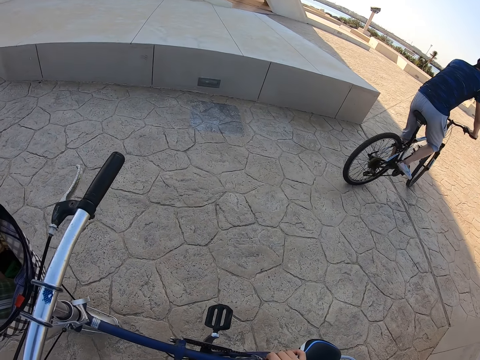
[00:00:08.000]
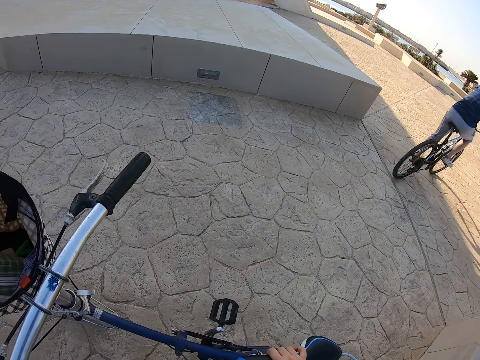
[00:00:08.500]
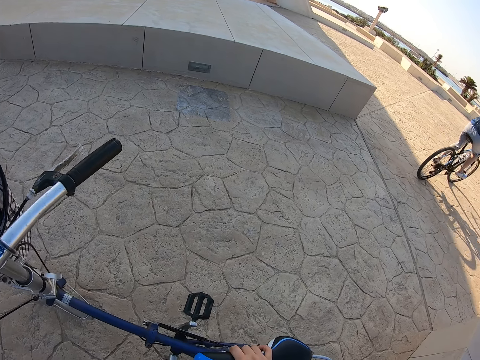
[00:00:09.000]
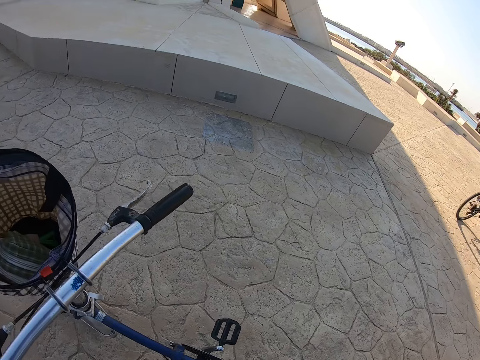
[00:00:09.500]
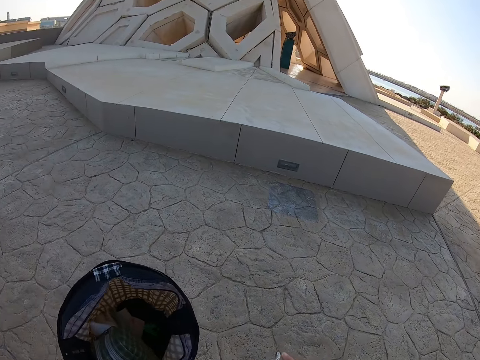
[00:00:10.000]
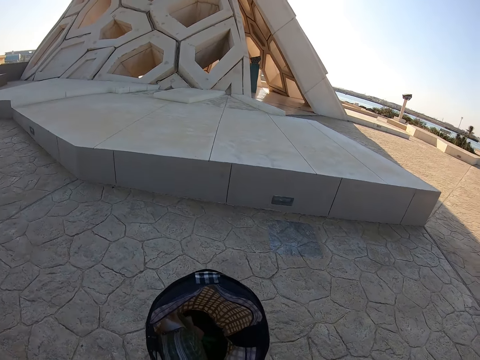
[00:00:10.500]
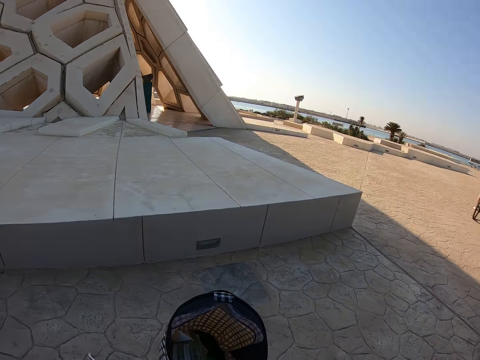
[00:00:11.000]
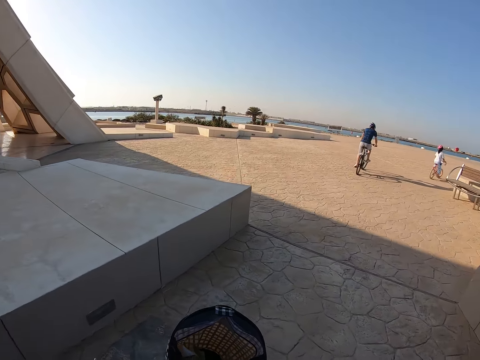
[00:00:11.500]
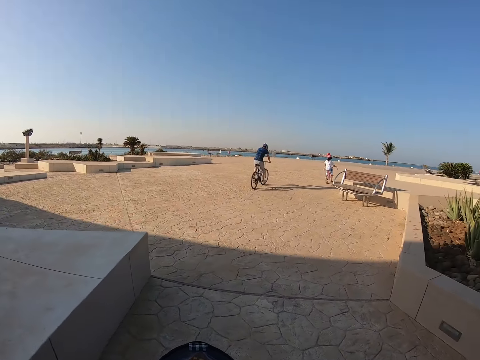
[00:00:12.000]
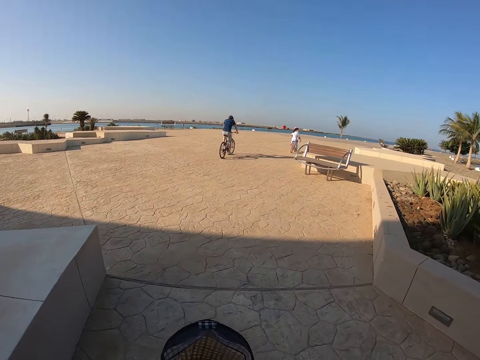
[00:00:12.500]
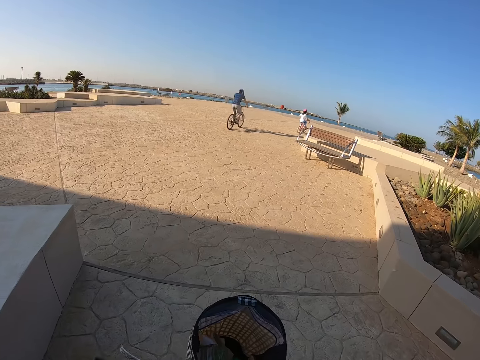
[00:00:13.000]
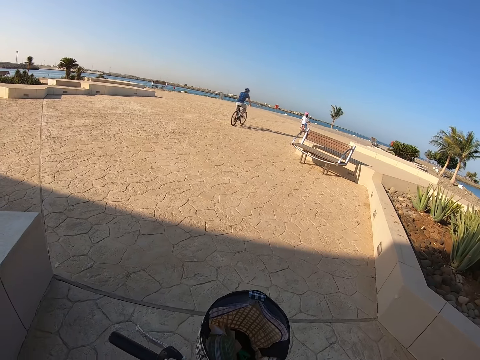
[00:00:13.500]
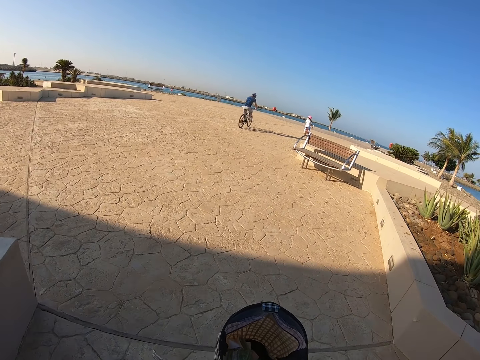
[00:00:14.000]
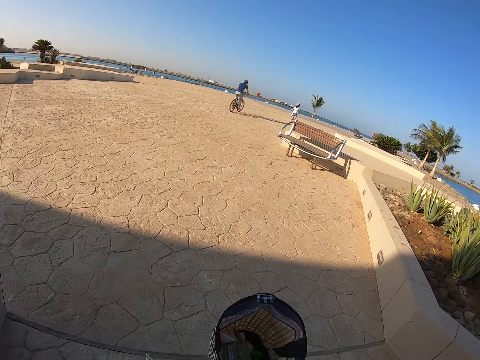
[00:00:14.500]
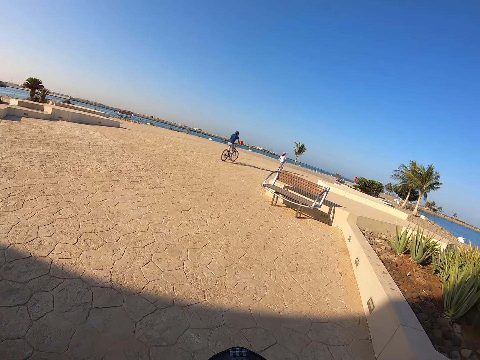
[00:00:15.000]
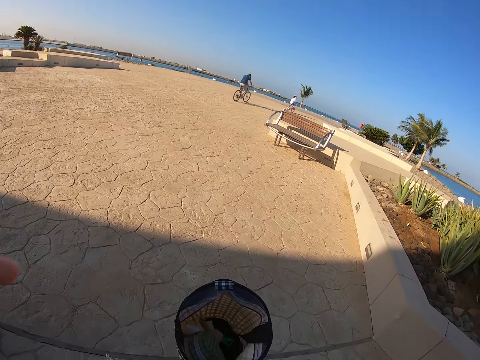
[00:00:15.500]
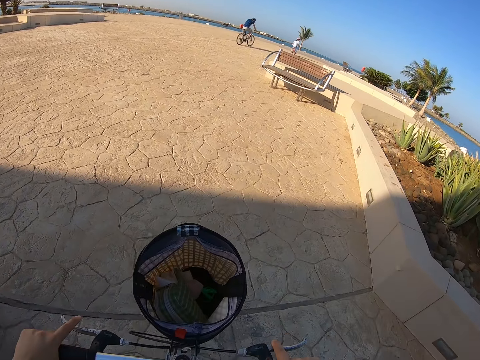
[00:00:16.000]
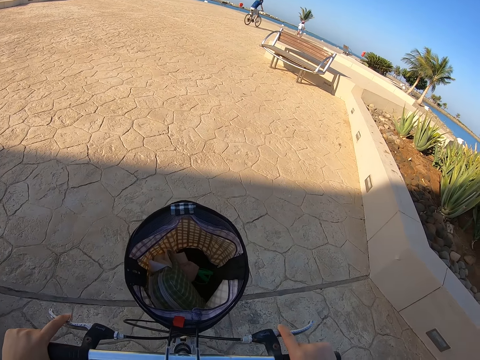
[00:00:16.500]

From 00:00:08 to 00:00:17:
The camera wearer takes the bicycle. They ride the bicycle in a beach road.

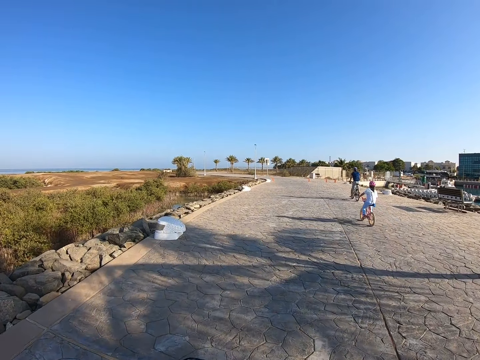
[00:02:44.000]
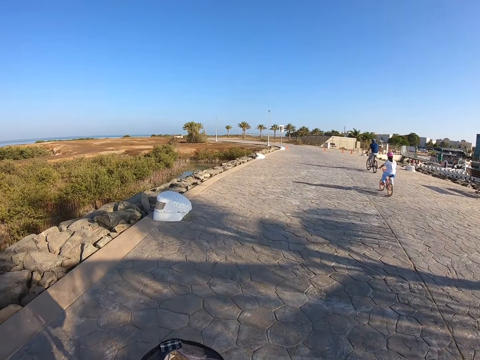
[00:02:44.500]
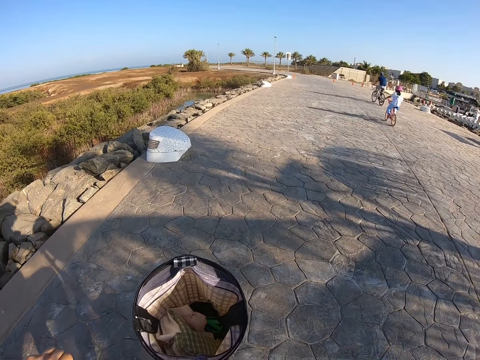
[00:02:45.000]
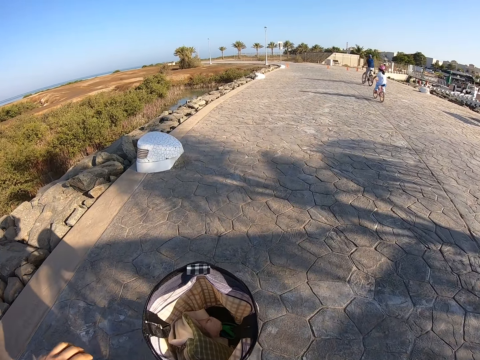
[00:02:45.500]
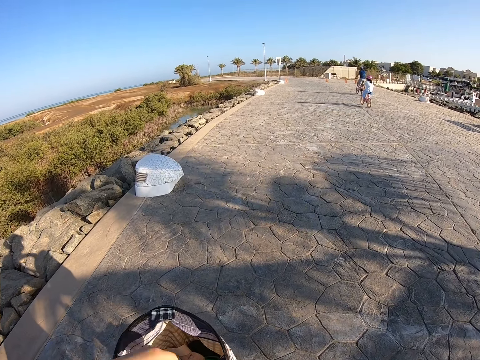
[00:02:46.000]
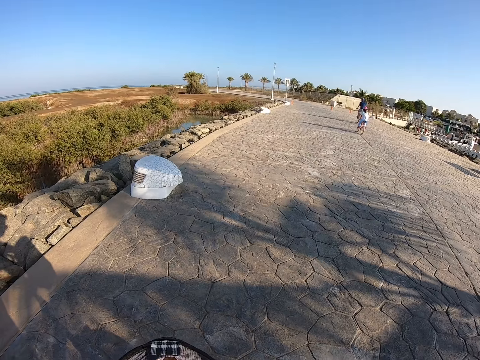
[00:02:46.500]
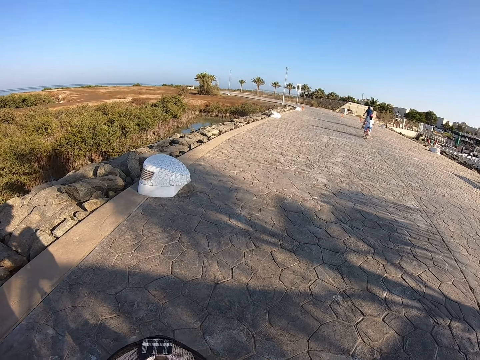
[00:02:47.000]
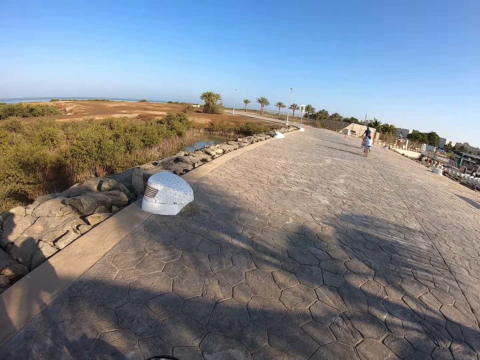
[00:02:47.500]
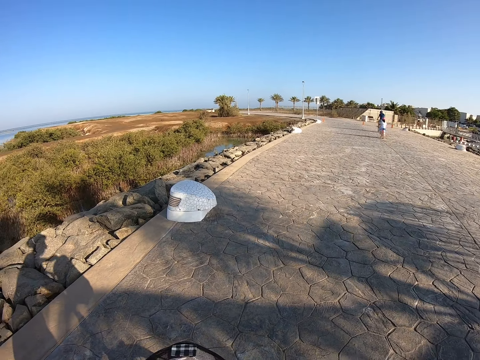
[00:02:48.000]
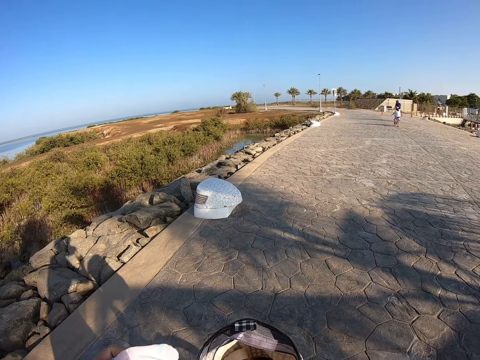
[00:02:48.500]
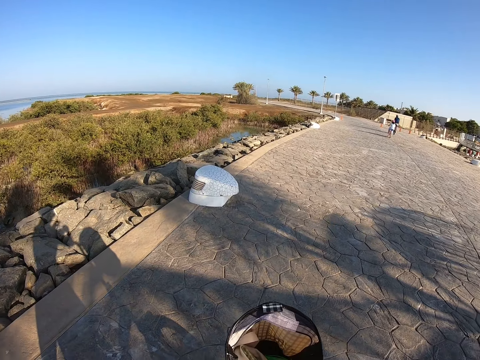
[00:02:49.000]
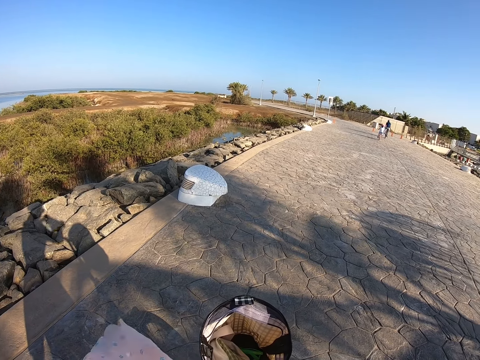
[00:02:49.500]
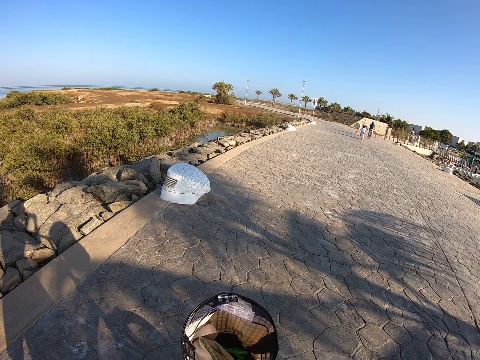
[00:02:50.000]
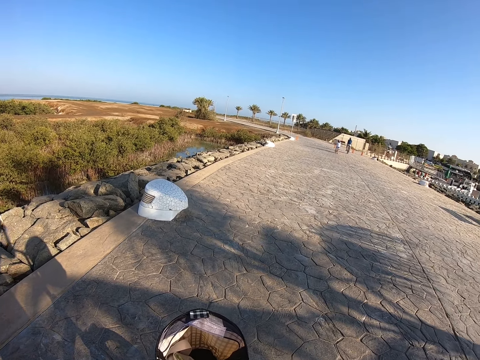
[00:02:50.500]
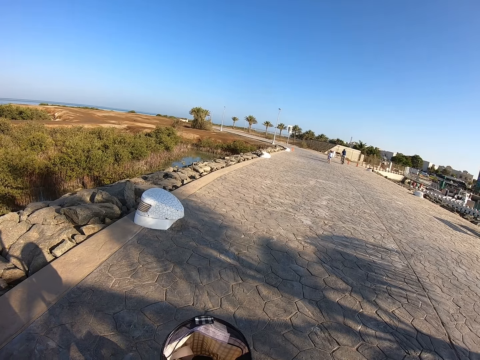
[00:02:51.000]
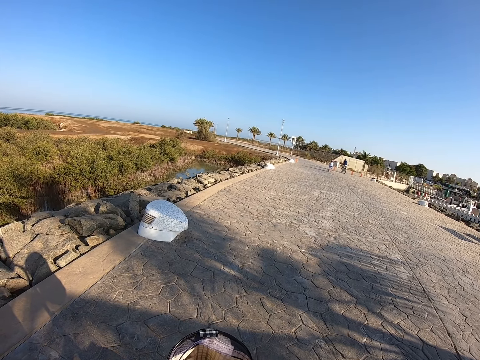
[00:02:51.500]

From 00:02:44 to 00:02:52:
The camera wearer stops to ride the bicycle.

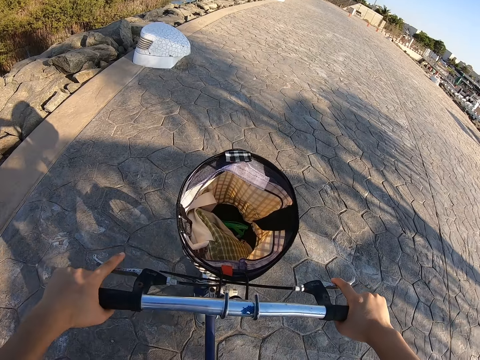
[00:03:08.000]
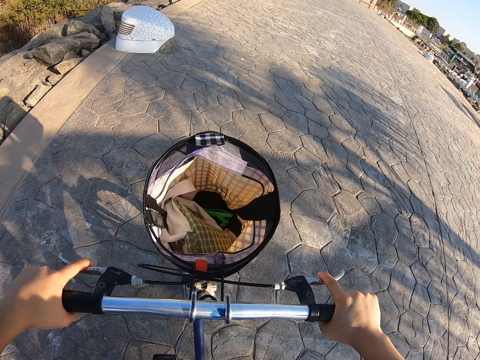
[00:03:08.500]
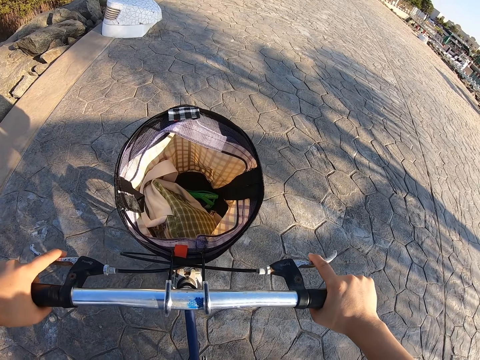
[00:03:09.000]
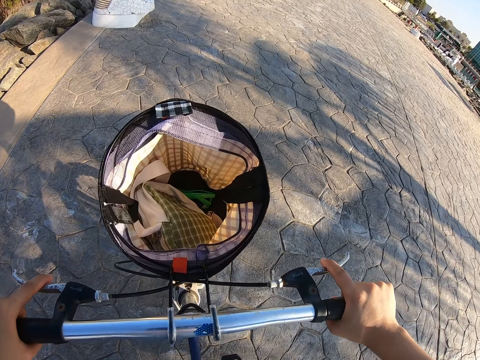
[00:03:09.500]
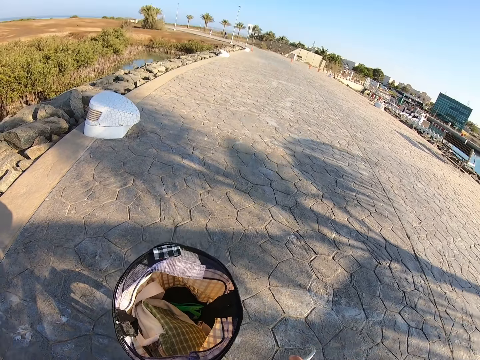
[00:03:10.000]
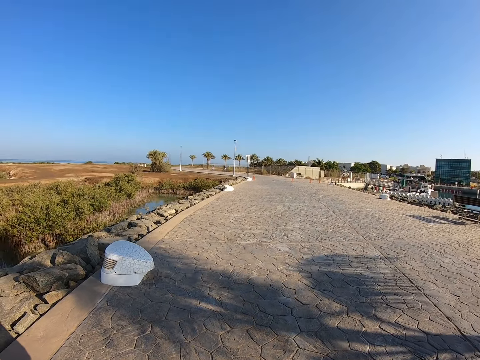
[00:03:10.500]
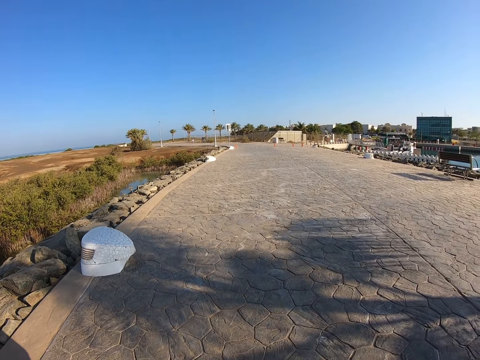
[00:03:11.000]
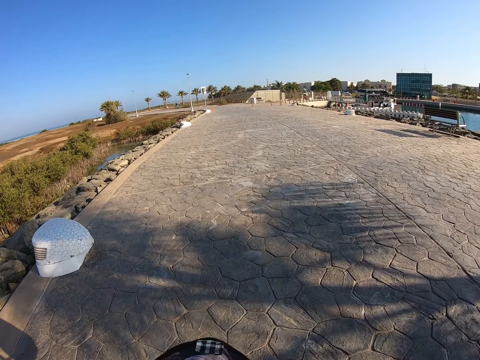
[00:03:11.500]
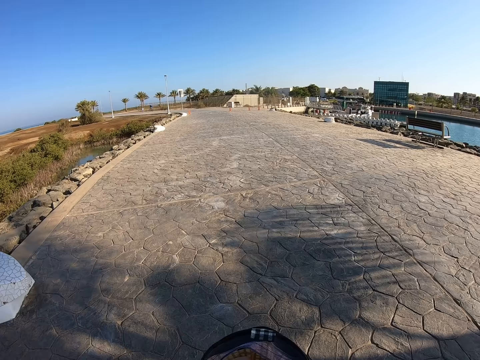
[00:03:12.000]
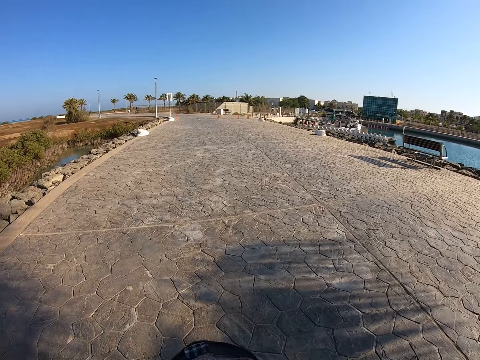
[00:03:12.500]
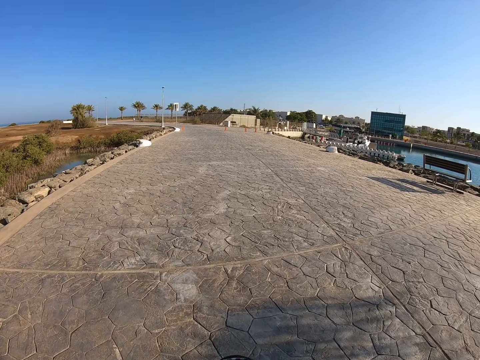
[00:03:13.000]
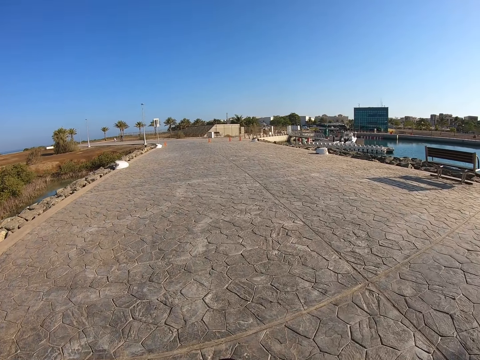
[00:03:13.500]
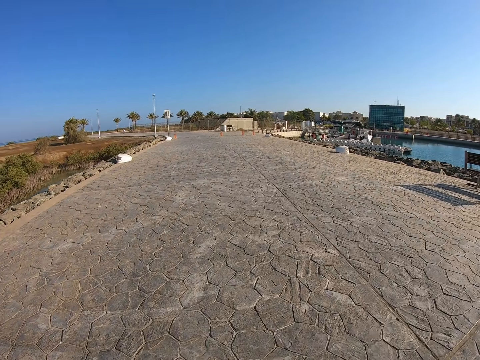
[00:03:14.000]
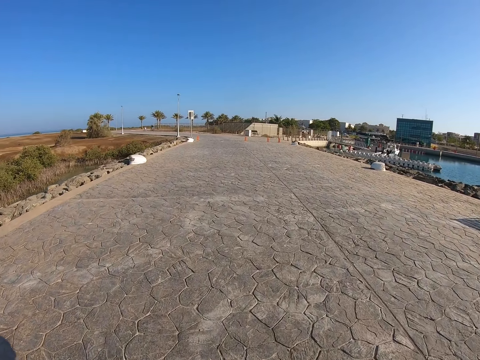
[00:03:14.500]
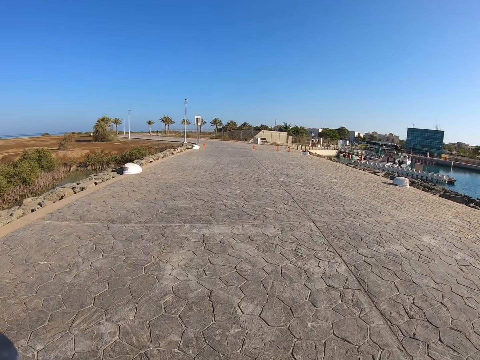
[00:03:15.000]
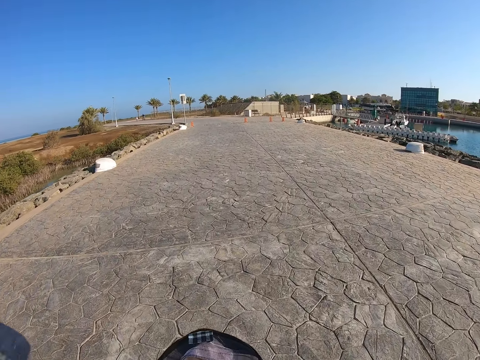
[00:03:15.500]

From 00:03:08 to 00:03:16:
The camera wearer continues to ride the bicycle in a beach road.
